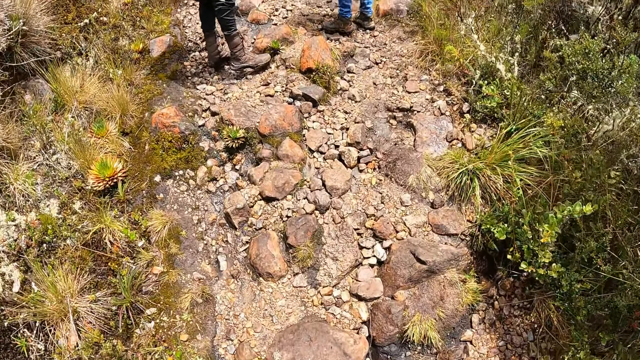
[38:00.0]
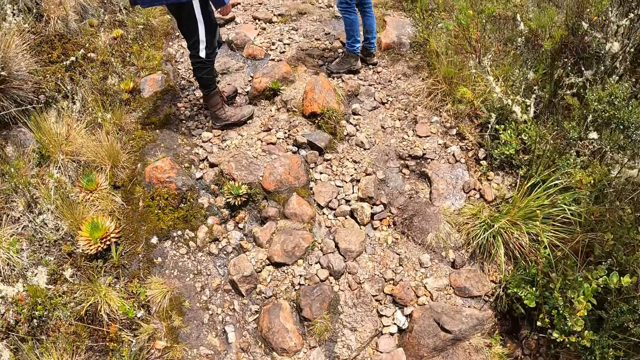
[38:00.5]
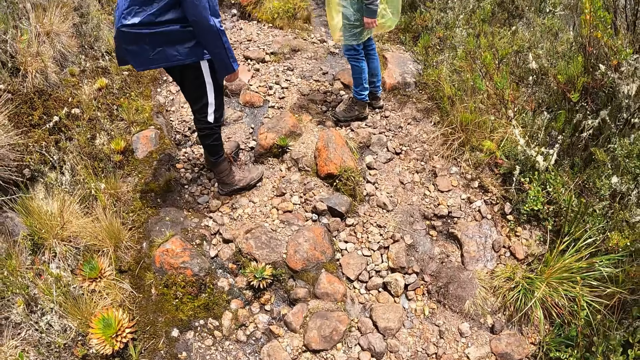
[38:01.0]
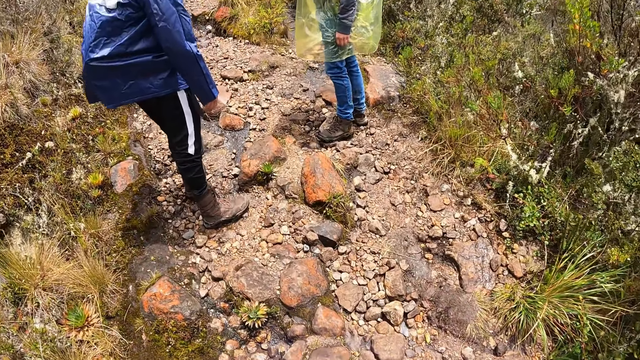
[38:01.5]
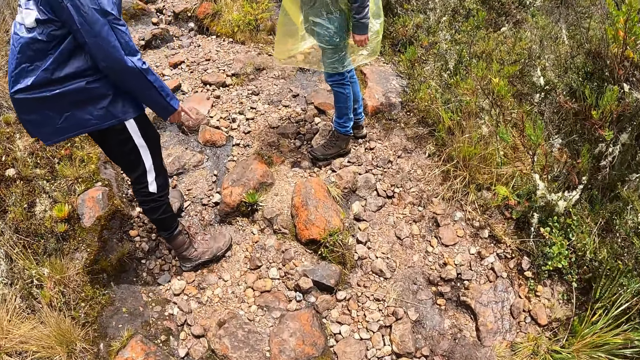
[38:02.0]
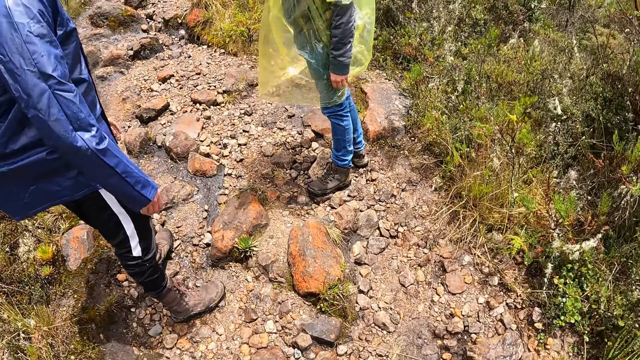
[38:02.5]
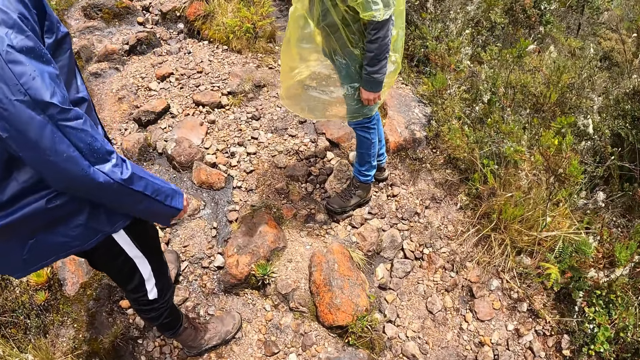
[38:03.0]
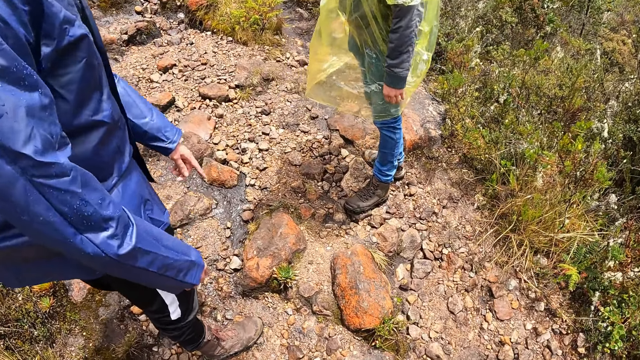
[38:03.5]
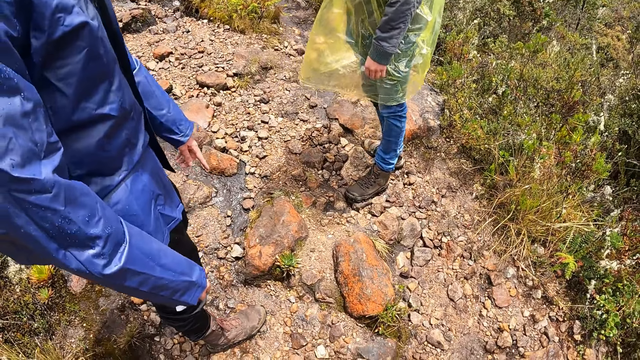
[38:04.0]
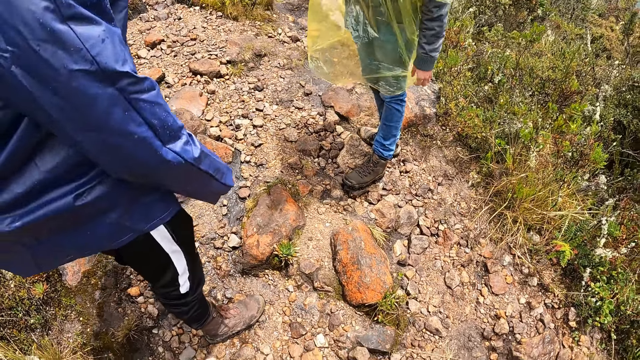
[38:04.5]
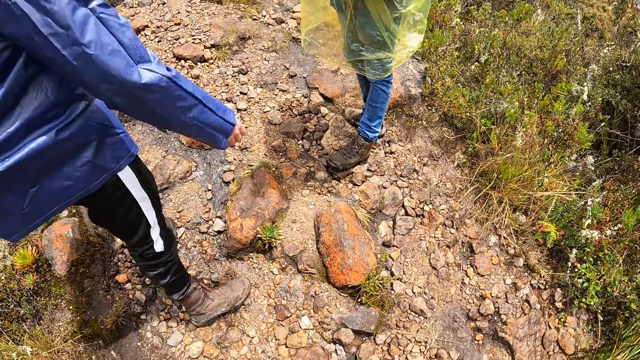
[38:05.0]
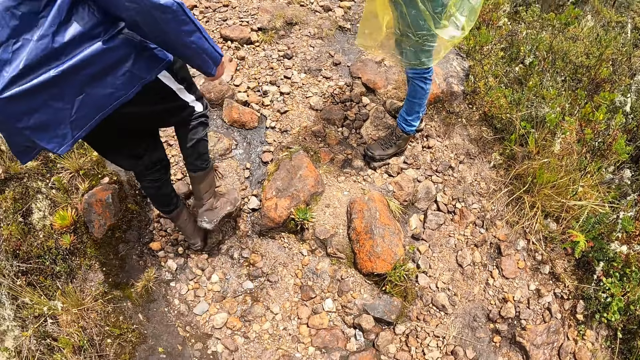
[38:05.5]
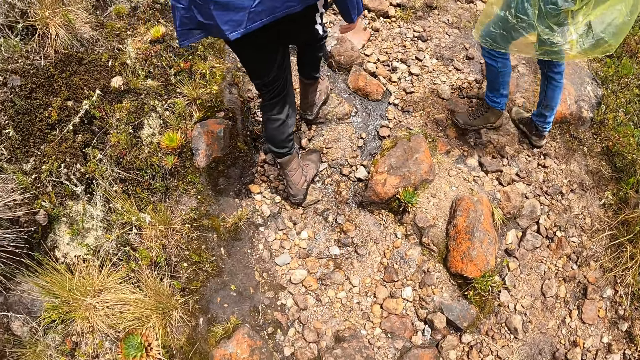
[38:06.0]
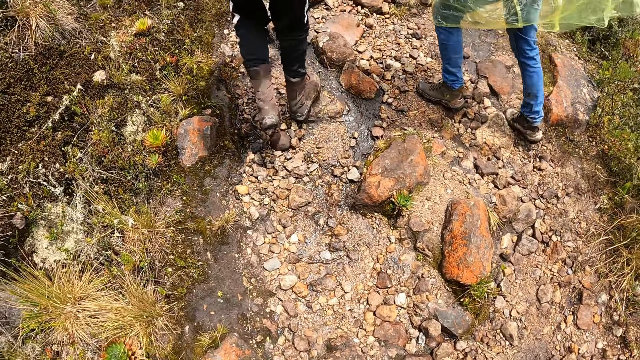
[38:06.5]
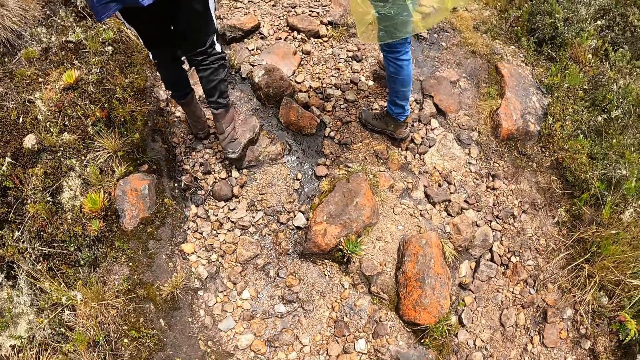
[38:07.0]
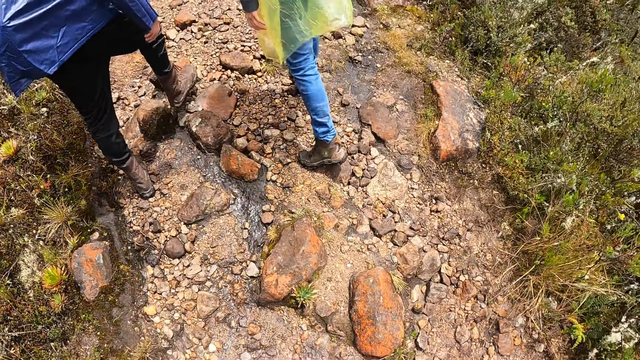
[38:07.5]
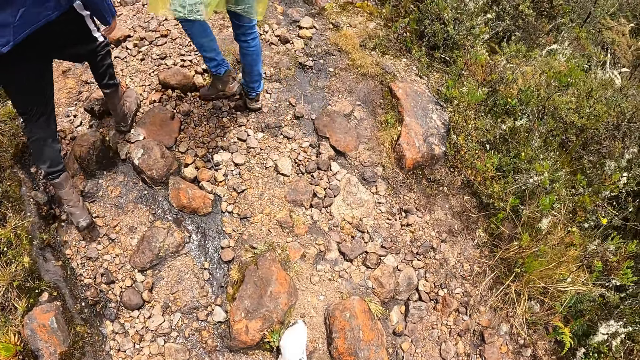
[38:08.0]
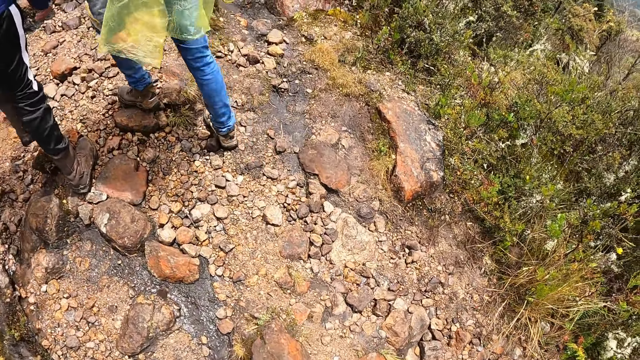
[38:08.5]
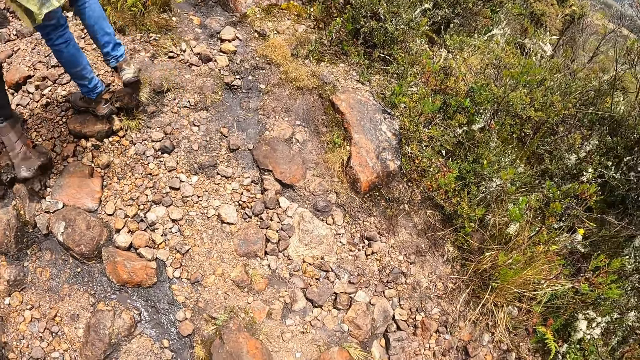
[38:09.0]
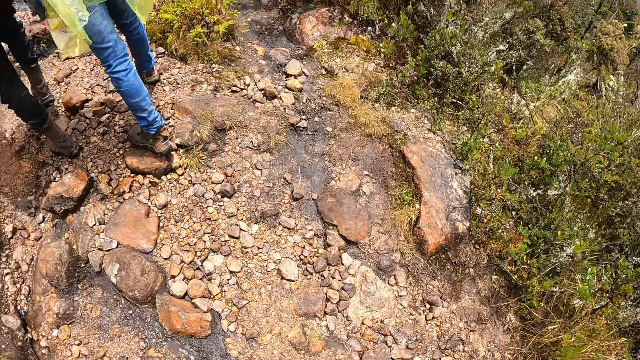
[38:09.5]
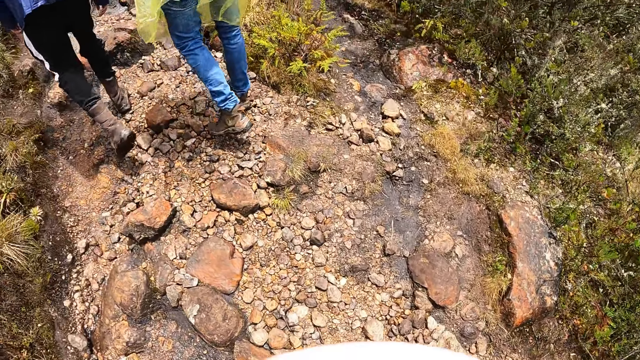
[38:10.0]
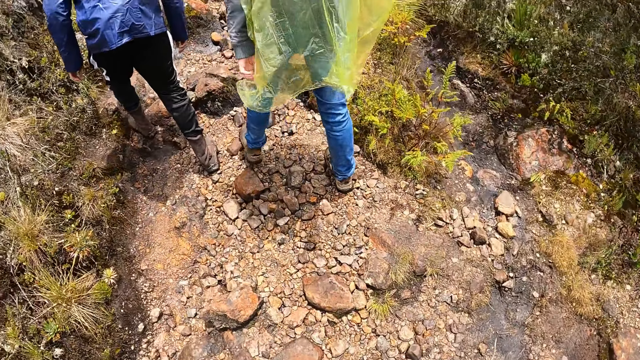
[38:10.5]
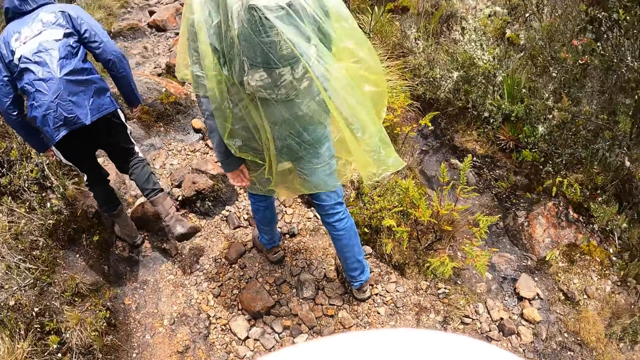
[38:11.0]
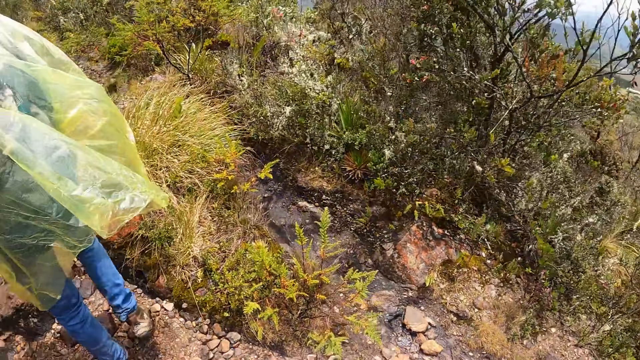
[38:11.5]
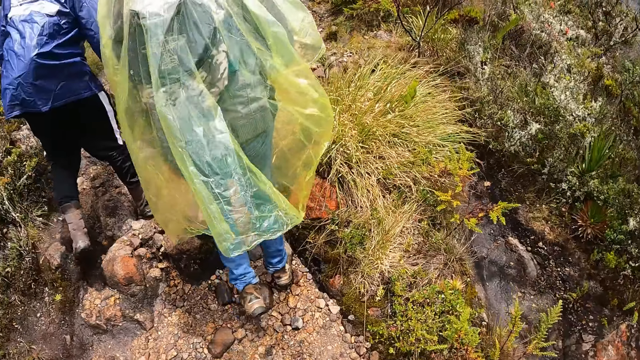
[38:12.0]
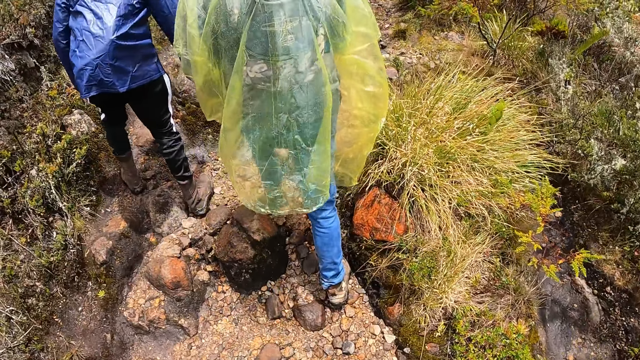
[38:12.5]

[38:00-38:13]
The man and the woman interact with the camera wearer. The man and the woman walk ahead of the camera wearer.

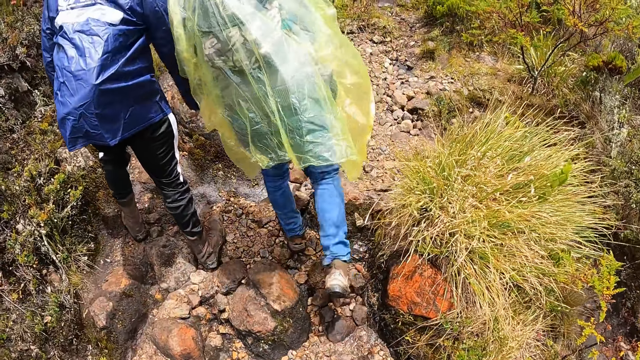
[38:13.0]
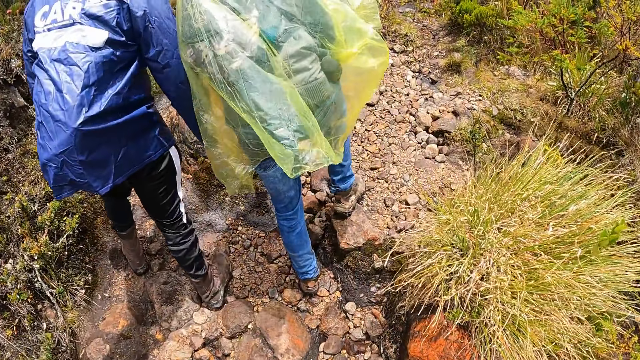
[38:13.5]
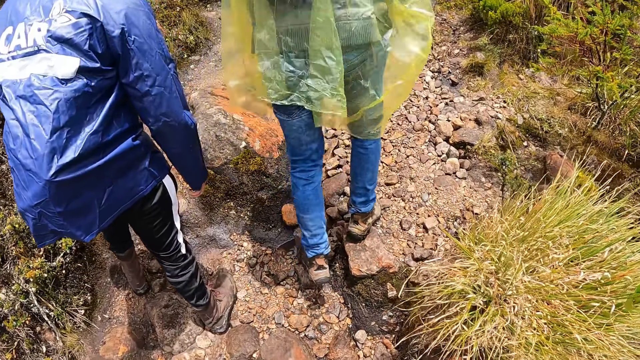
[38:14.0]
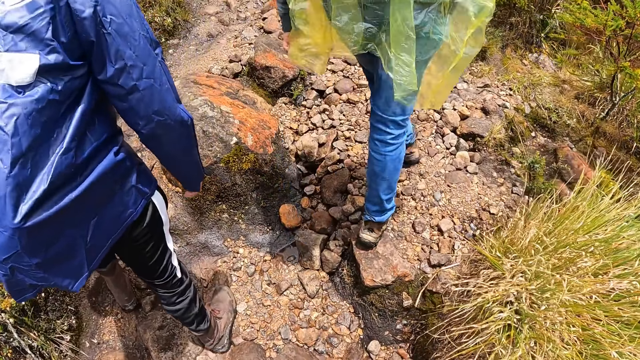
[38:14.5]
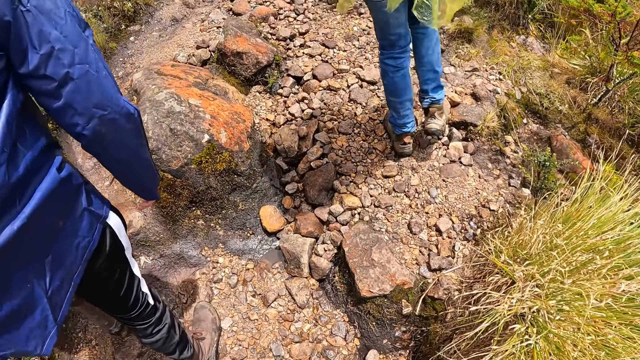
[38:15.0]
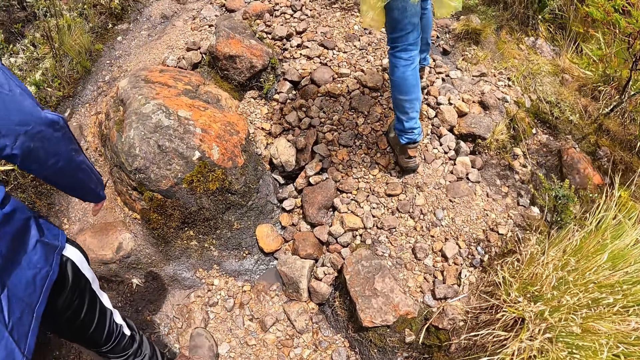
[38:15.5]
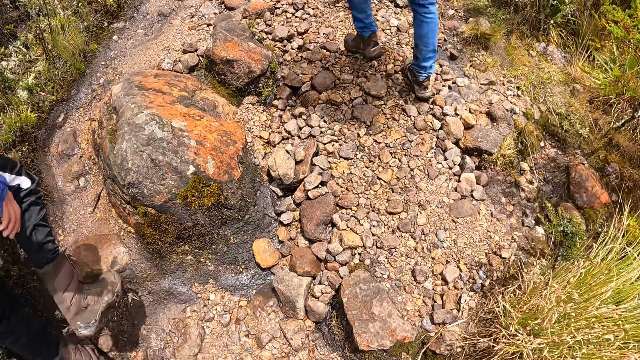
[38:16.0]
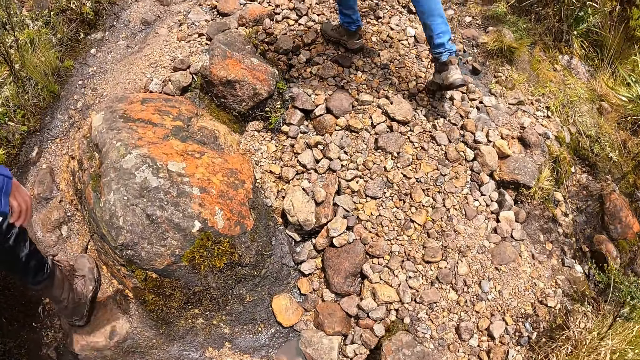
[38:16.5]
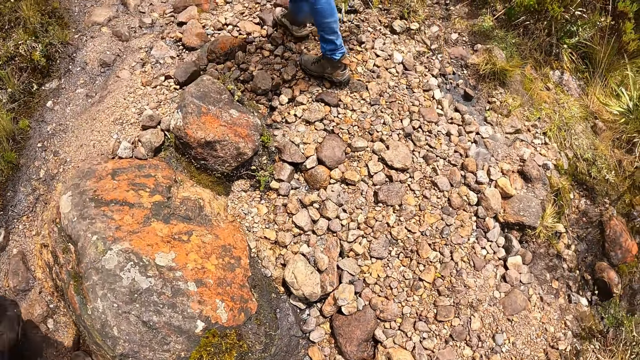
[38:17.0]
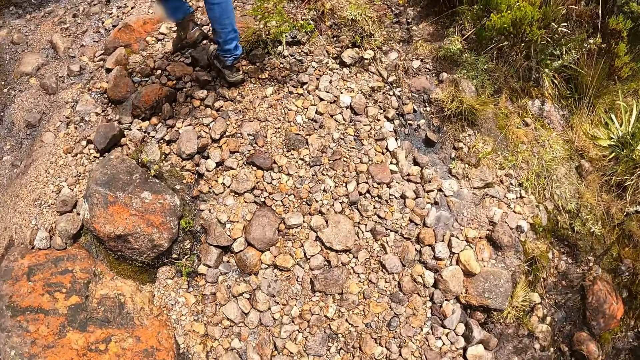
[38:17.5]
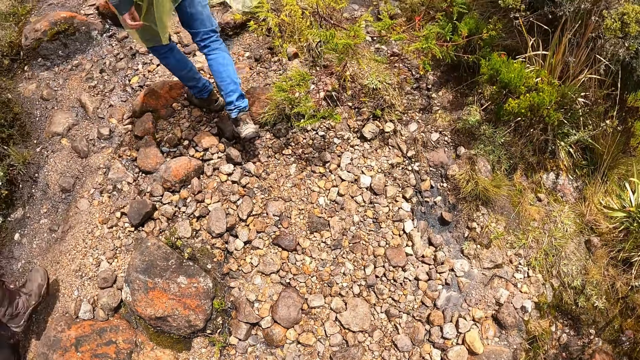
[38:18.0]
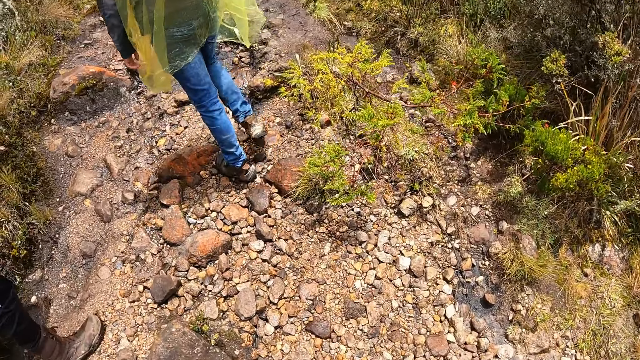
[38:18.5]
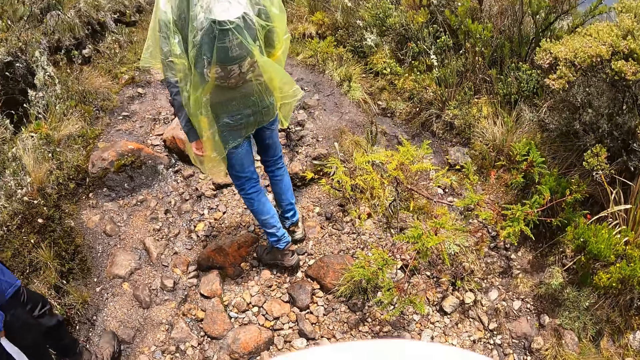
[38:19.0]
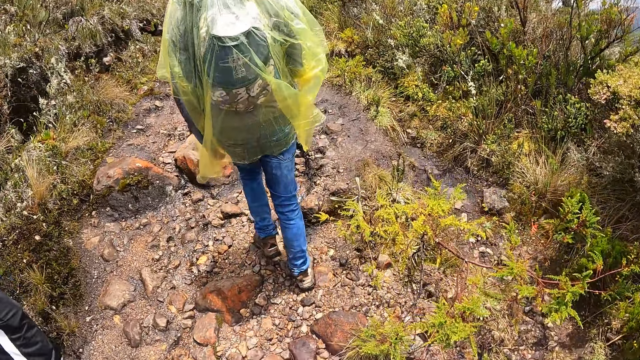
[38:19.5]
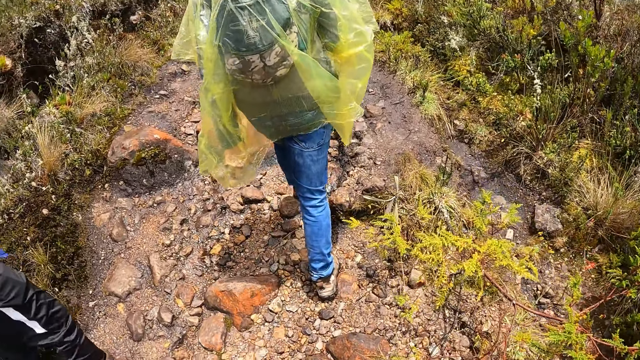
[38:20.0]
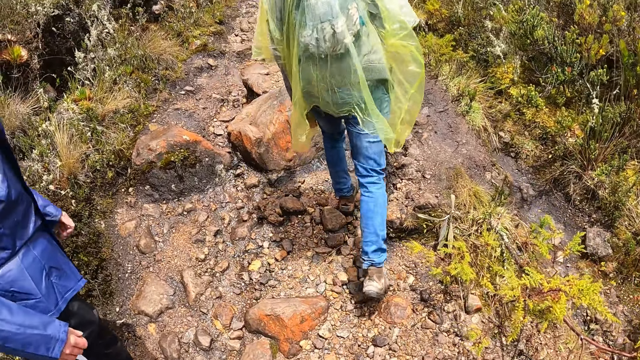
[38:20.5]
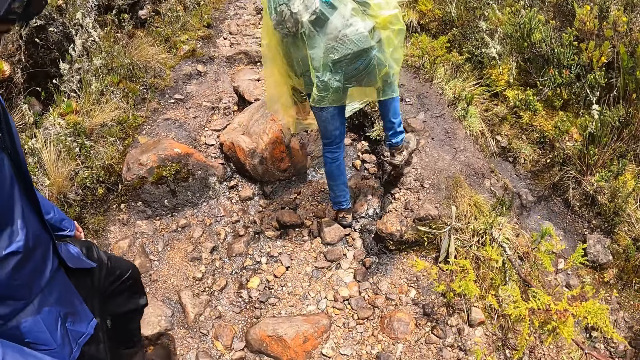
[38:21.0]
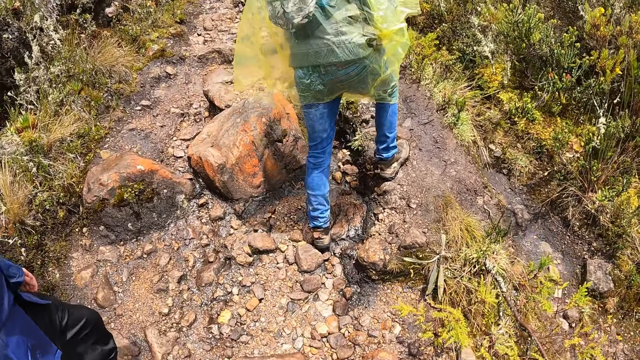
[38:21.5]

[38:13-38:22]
The man interacts with the camera wearer.
